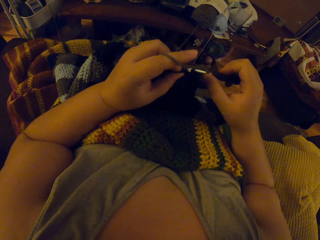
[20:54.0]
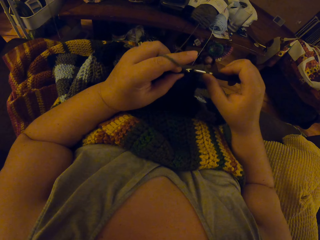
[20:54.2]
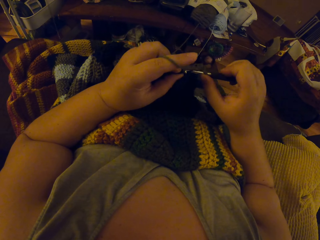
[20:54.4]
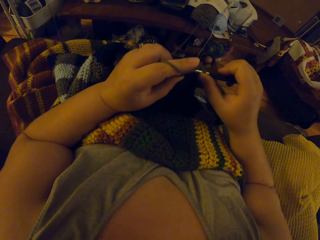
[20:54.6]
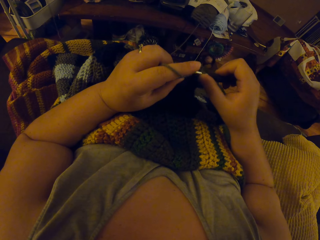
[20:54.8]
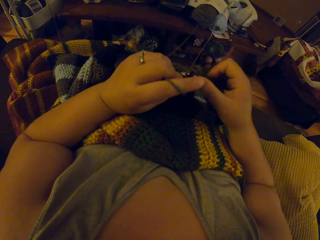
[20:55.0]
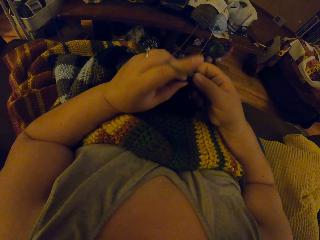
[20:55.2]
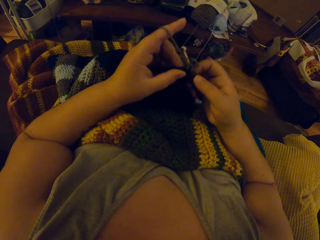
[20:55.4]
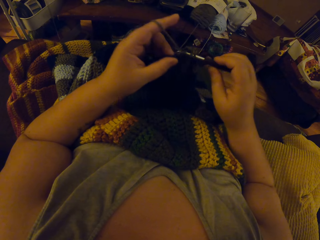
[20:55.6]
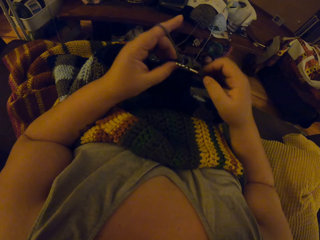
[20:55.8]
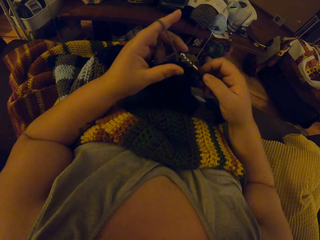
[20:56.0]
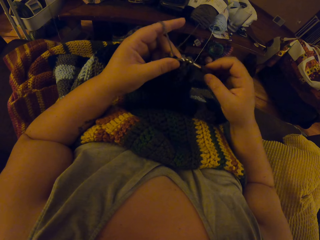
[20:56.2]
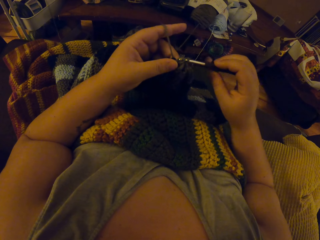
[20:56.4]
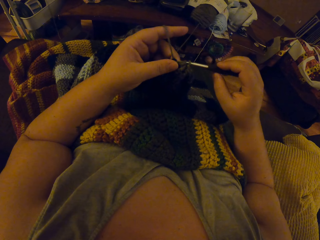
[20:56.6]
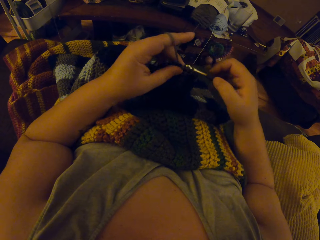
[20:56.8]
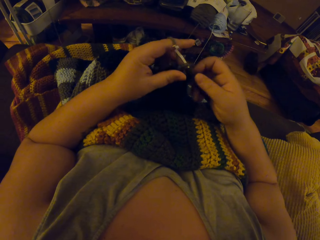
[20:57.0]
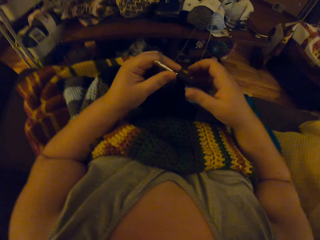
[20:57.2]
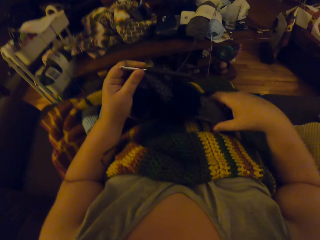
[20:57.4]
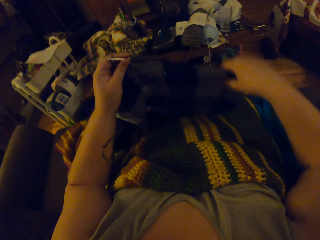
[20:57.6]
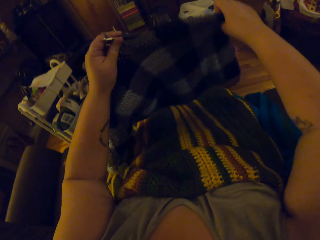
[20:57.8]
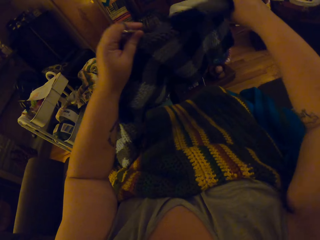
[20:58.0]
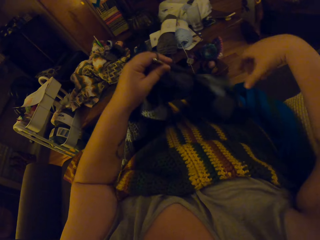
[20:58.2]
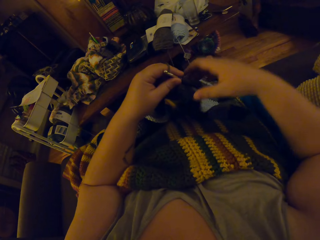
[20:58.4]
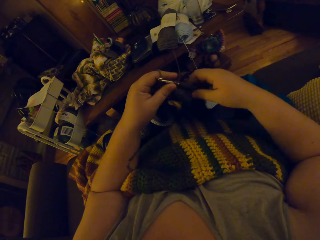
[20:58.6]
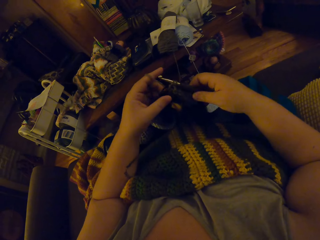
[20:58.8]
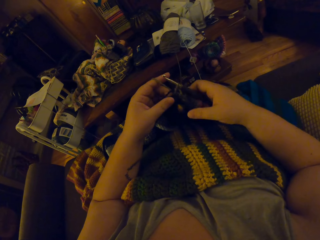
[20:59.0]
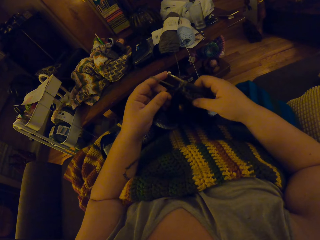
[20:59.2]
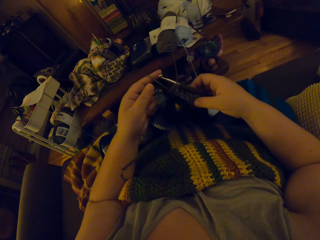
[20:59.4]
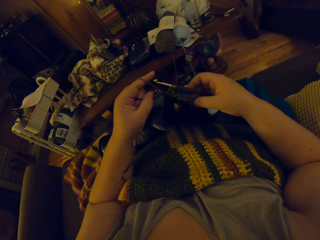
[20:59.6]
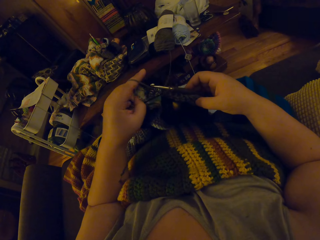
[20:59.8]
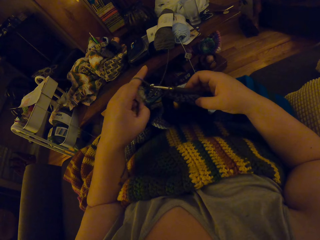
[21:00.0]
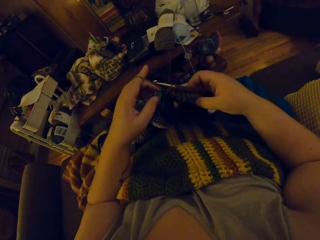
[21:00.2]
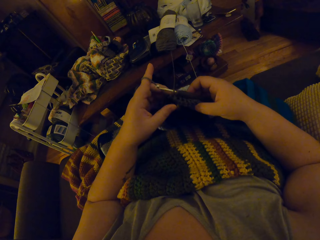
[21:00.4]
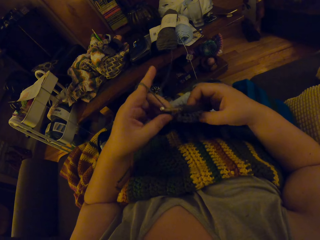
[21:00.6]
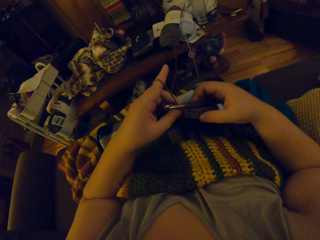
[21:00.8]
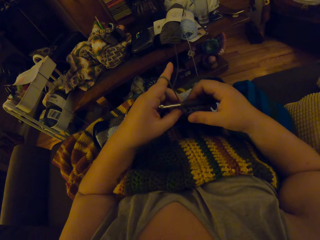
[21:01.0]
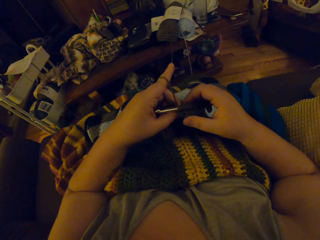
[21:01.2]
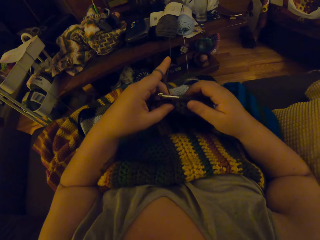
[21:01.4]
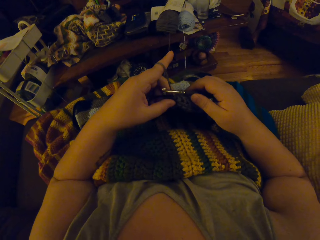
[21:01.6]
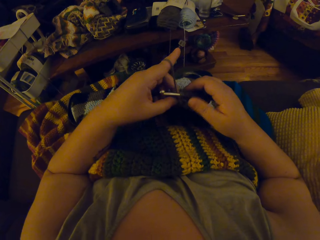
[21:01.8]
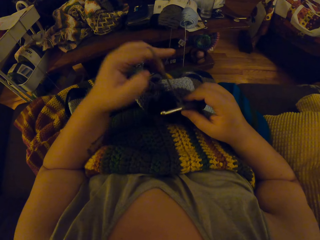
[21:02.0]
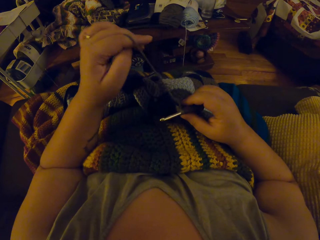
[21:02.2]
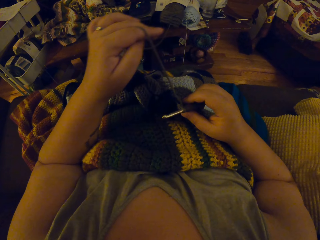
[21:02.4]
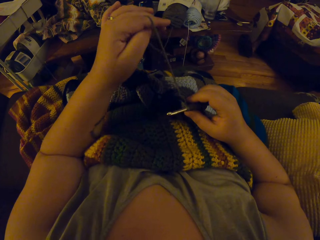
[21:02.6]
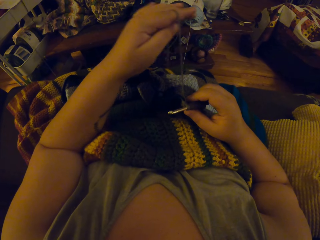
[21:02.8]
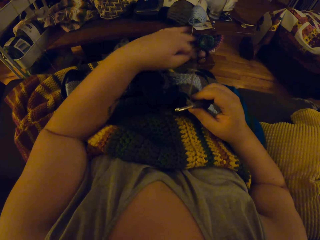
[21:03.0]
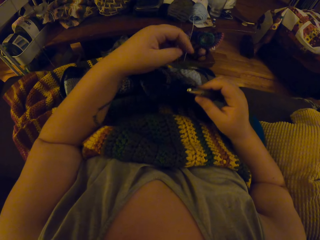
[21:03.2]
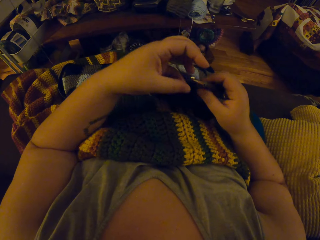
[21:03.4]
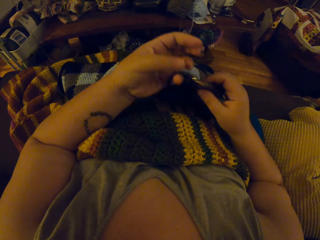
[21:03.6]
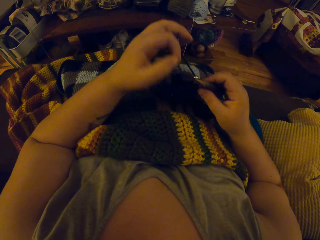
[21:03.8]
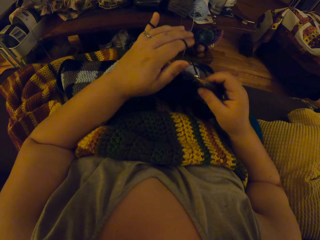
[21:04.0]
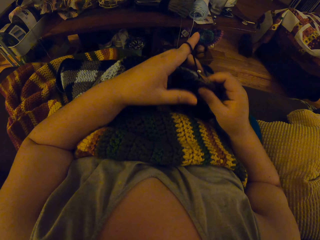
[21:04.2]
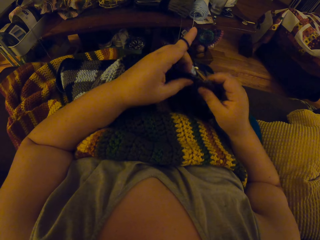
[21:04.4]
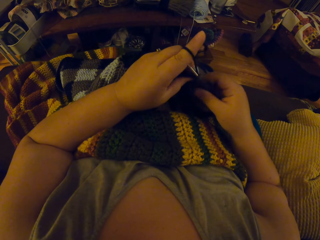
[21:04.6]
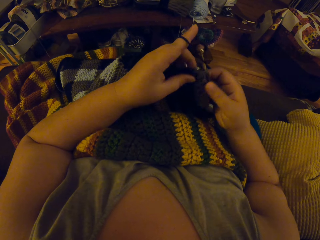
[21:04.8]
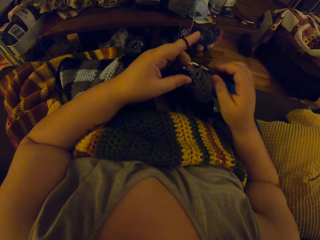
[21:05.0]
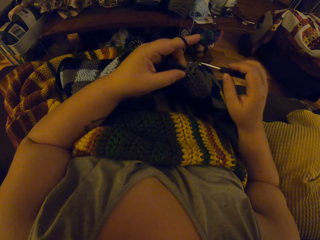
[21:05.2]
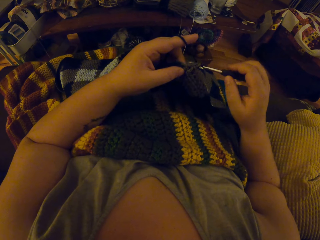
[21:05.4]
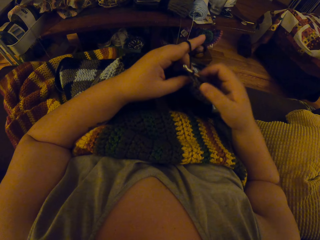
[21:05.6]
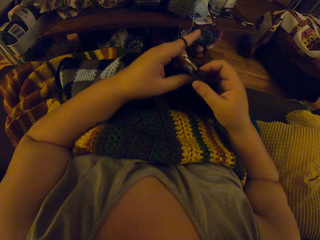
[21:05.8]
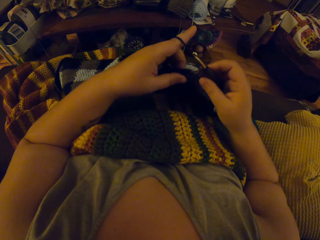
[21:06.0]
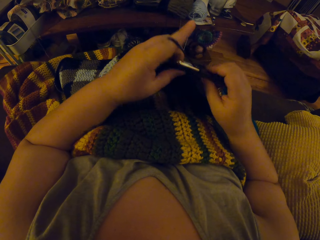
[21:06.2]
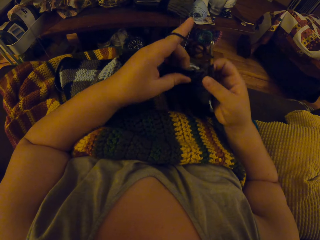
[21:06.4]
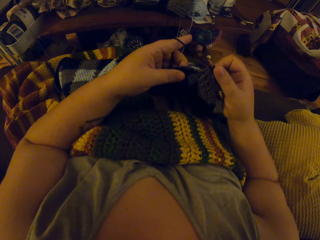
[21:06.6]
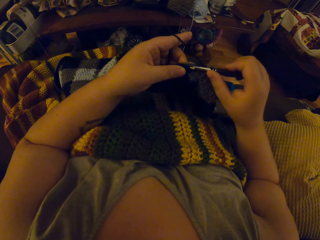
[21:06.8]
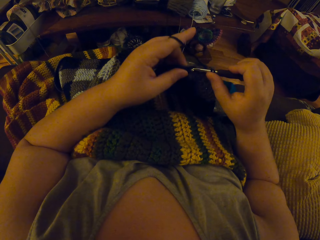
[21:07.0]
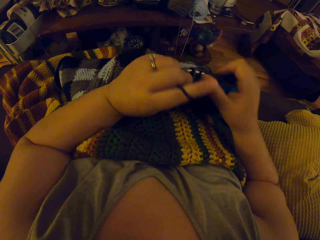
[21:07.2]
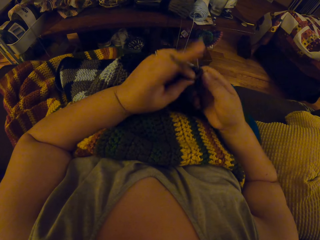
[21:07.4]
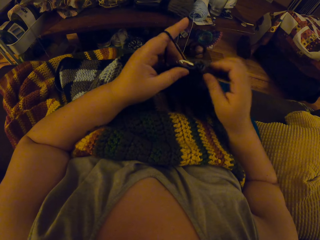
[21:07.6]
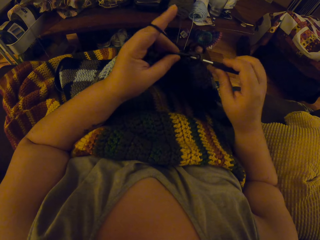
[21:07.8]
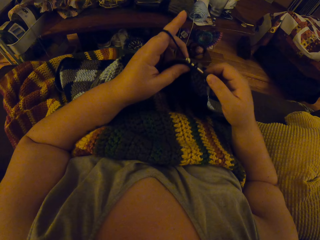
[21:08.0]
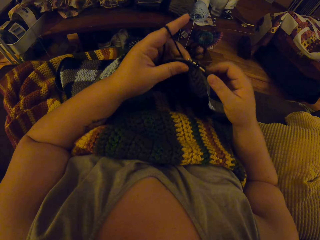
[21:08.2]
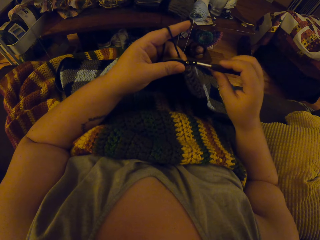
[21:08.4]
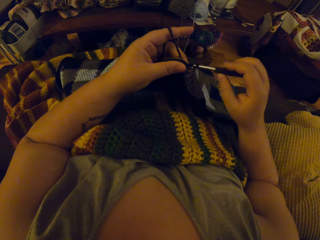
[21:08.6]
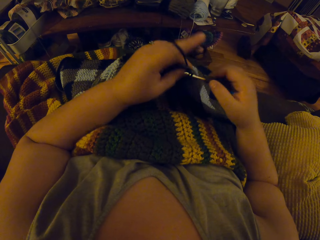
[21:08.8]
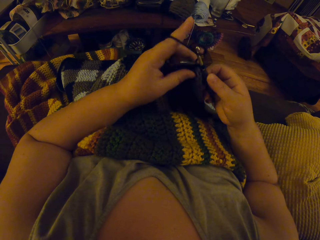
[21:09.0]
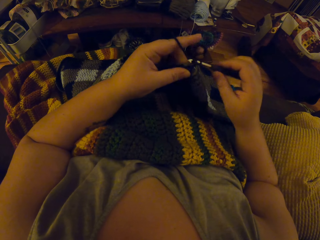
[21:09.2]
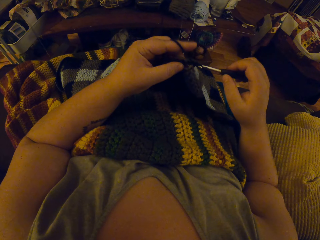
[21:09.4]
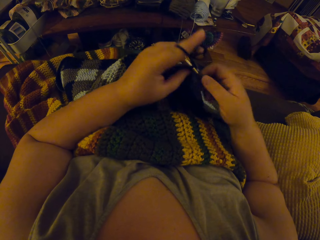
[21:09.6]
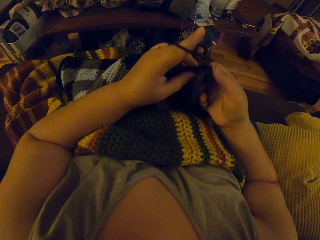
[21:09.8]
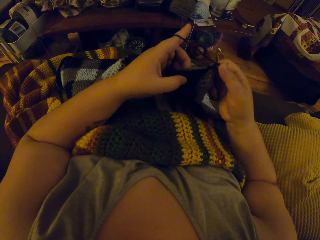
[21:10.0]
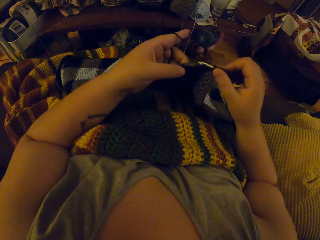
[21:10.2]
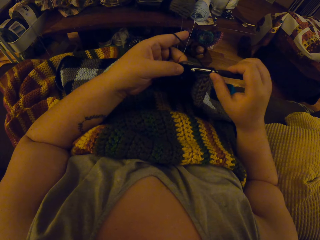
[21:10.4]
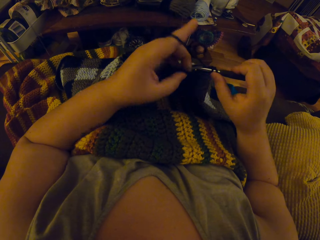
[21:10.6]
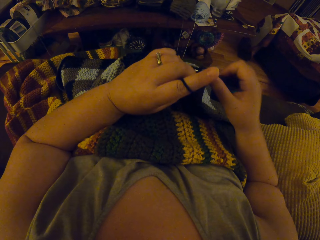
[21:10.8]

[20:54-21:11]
The camera wearer adjusts the garment. They lift up the yarn and bring the yarn down. They crochet with the yarn. They adjust the threads. They knit the garment.

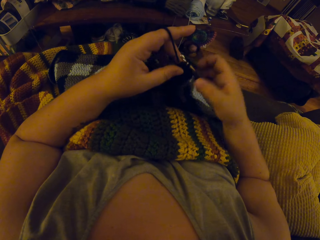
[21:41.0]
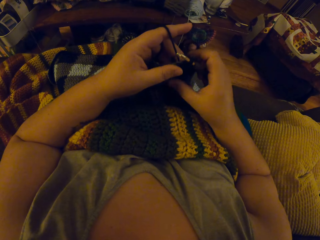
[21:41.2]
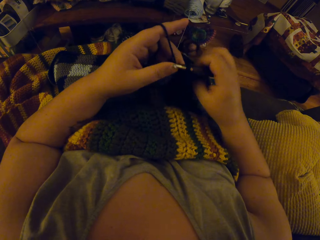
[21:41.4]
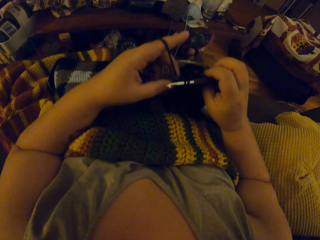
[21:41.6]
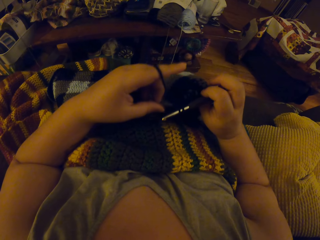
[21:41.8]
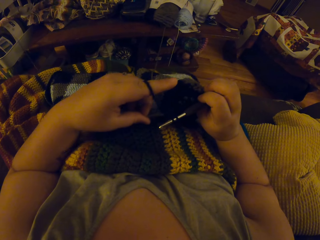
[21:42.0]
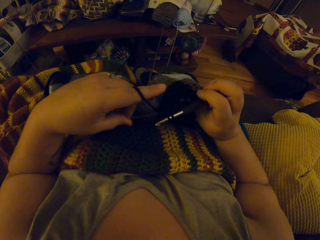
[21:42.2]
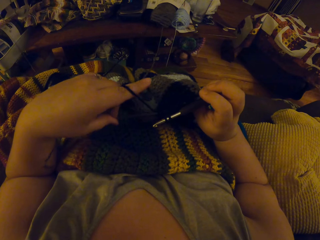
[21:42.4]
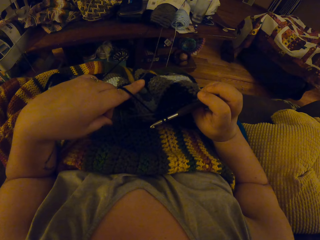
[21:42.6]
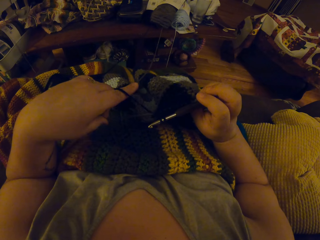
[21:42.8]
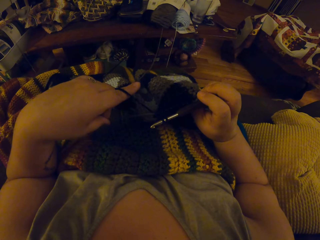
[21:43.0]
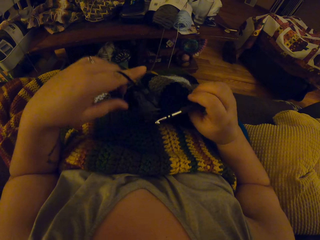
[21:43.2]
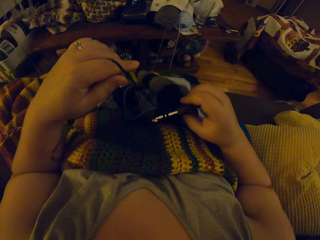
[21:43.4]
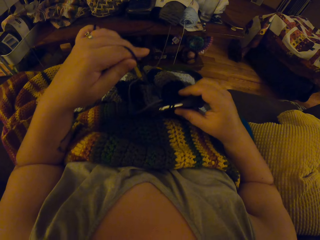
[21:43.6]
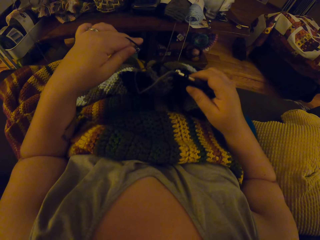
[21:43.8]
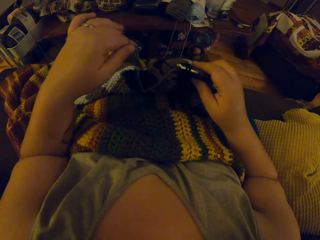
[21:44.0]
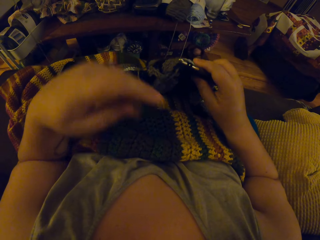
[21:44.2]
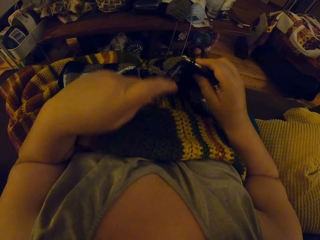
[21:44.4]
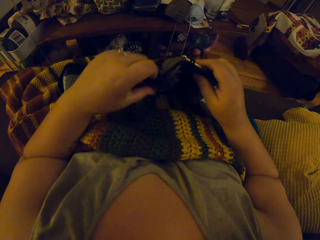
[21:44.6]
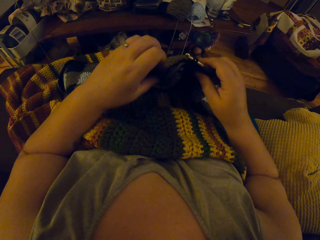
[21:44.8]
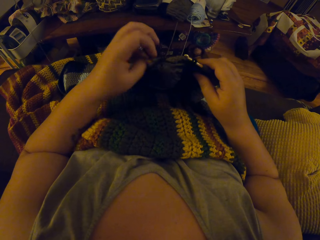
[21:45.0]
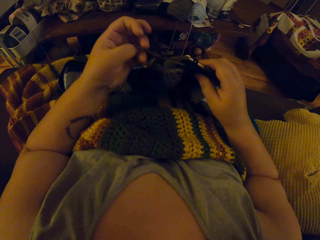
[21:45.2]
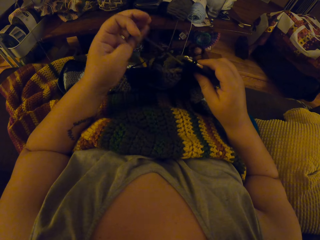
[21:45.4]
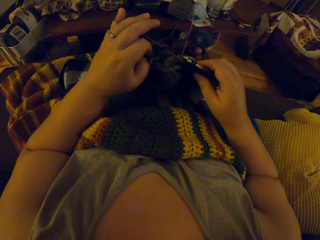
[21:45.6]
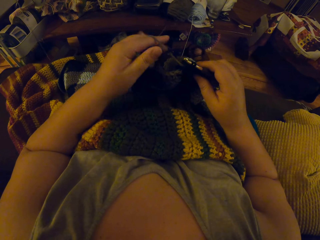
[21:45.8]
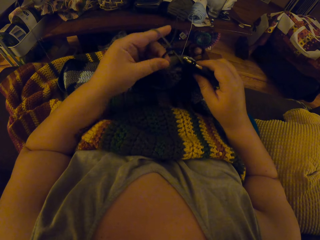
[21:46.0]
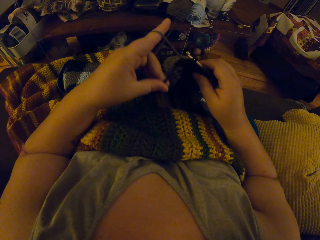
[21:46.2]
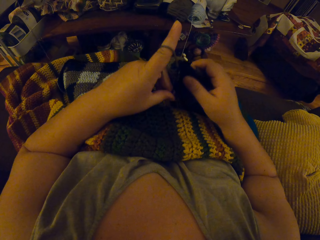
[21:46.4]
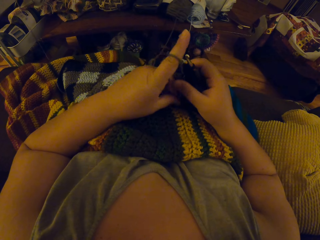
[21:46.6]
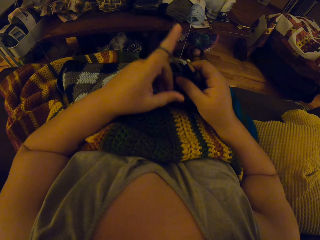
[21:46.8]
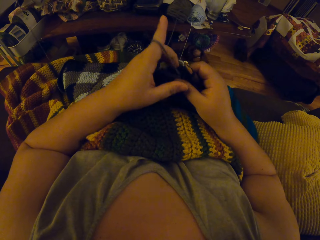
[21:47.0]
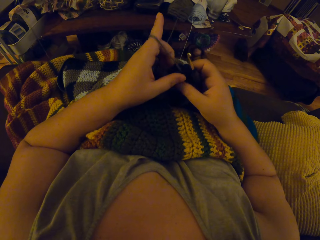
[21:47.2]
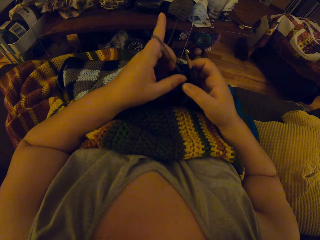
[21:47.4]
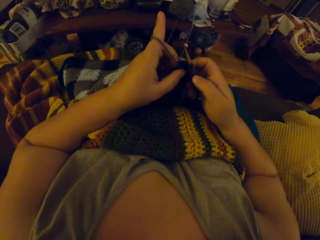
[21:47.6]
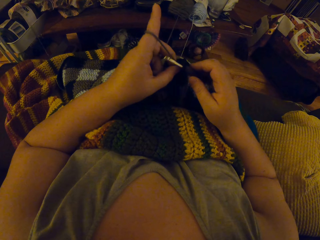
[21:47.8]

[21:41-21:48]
The camera wearer pulls out the yarn. They adjust the threads. They crochet with the yarn.
